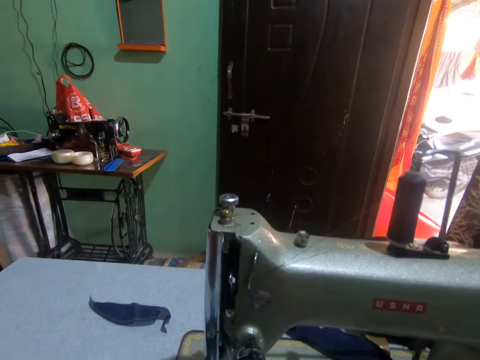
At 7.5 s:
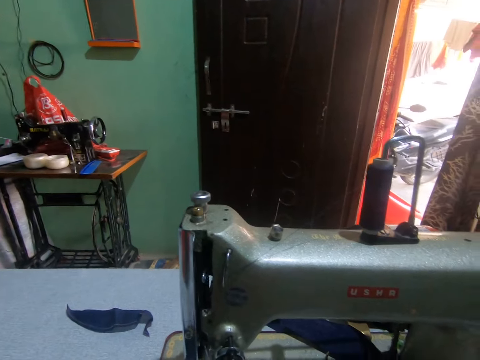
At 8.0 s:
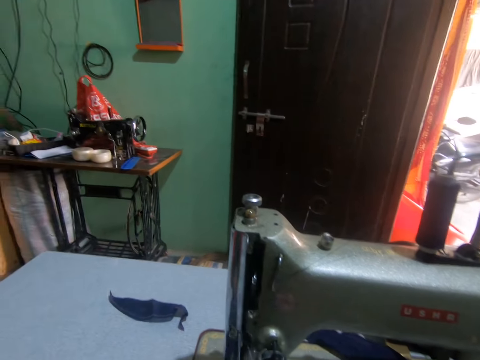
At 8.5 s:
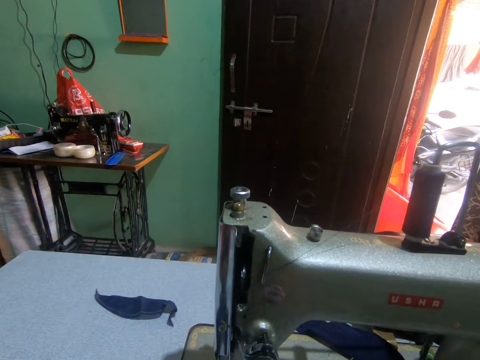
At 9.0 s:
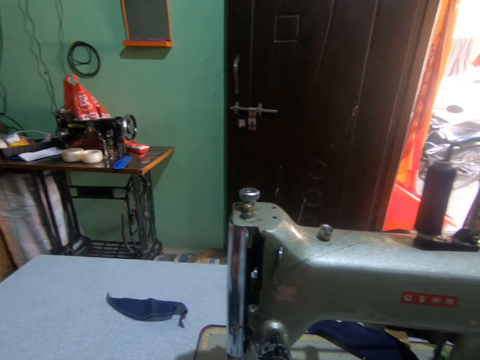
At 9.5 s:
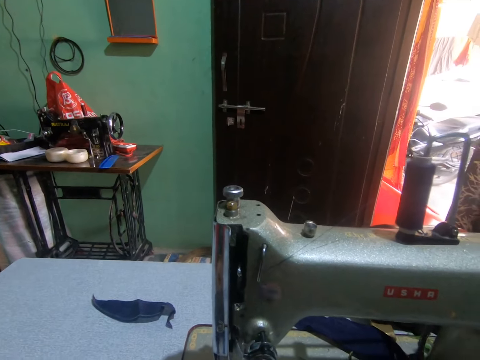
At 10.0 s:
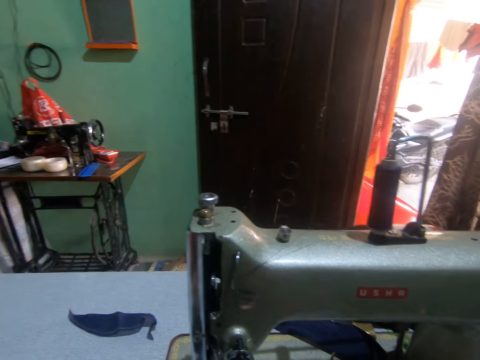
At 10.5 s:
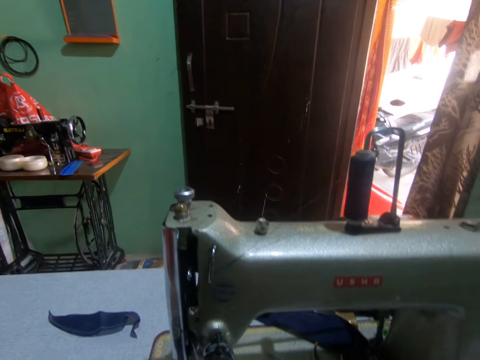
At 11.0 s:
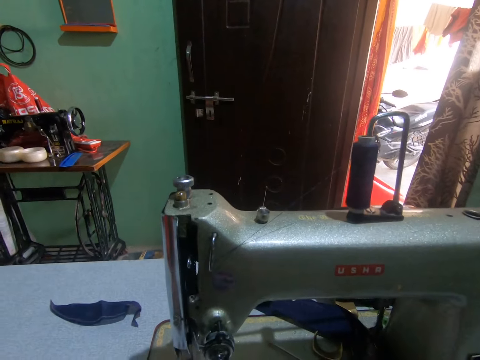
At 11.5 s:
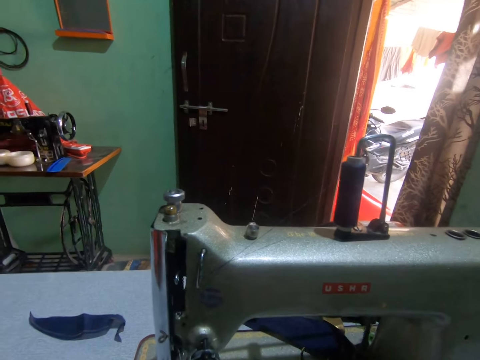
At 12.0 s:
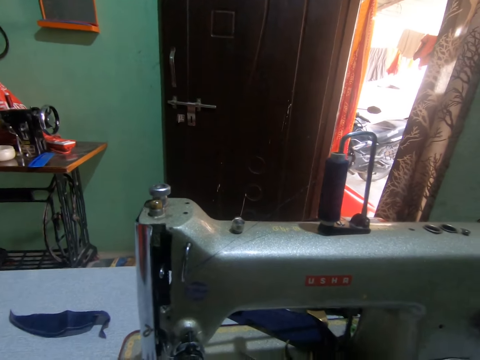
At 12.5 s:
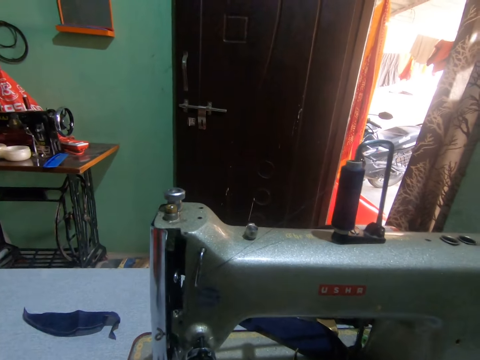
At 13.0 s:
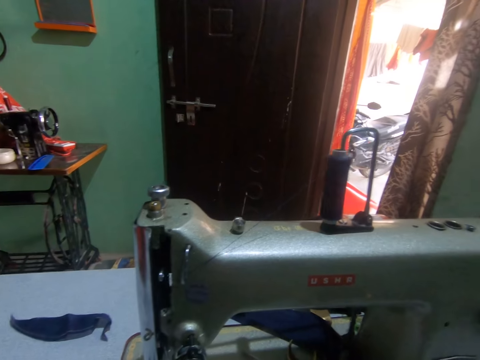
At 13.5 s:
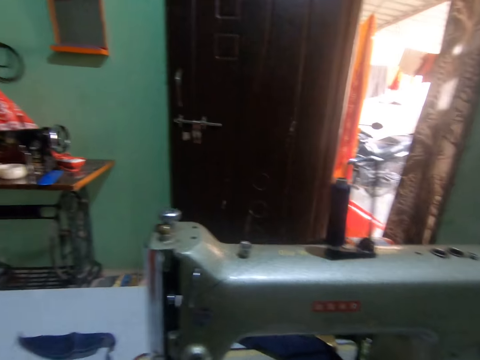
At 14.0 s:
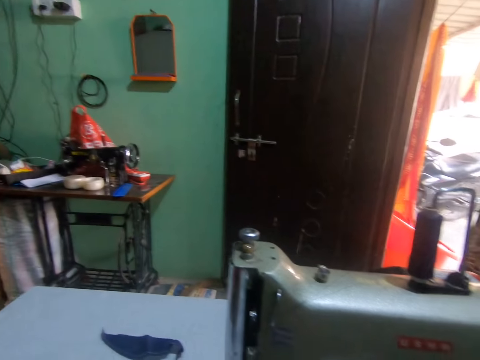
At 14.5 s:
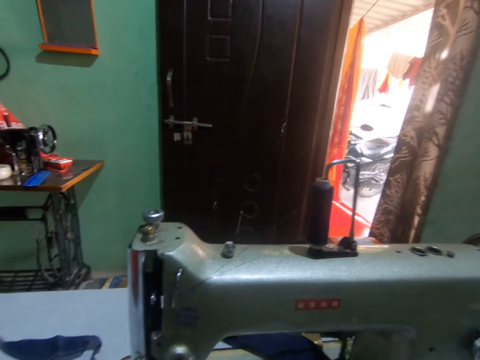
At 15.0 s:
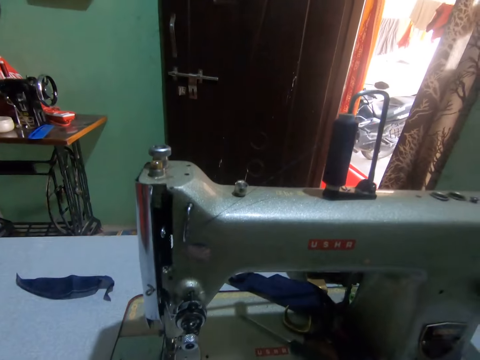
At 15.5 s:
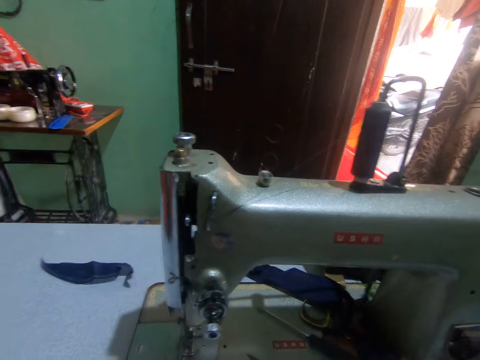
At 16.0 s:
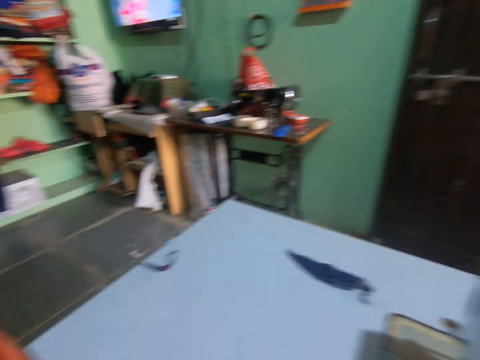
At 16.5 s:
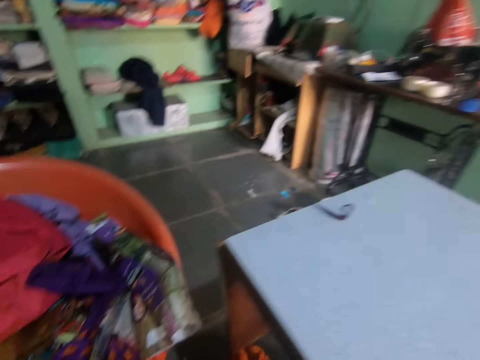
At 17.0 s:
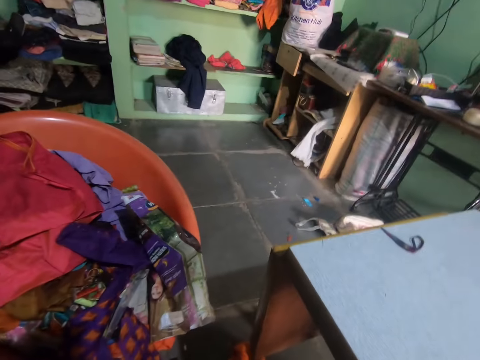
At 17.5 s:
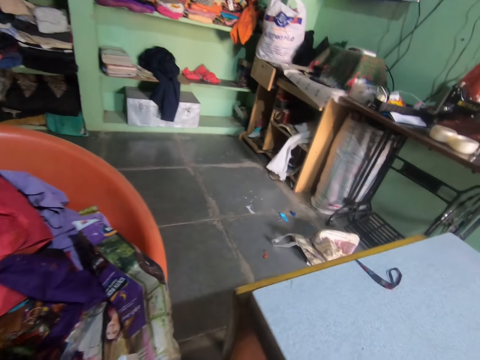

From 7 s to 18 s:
The camera wearer turns around.

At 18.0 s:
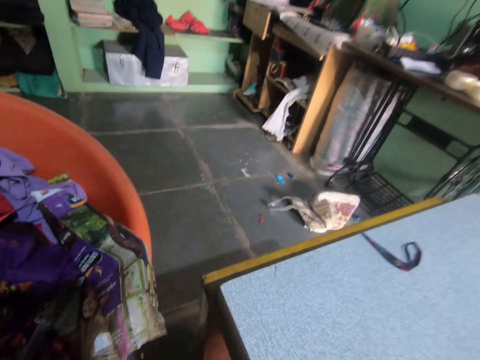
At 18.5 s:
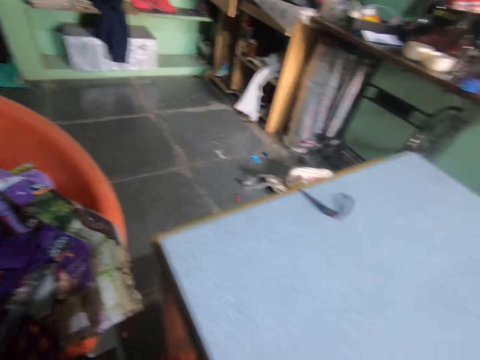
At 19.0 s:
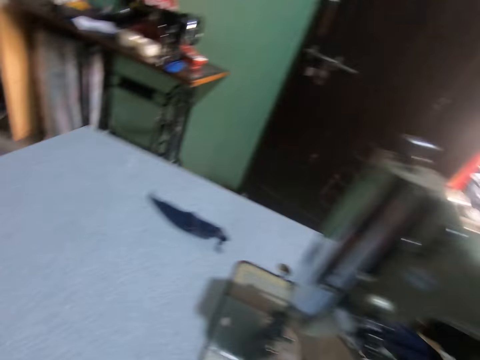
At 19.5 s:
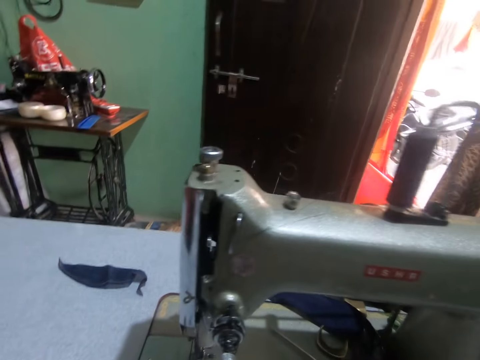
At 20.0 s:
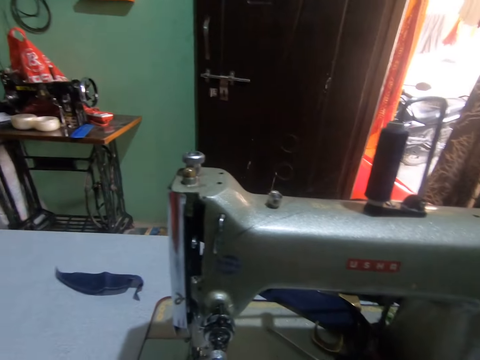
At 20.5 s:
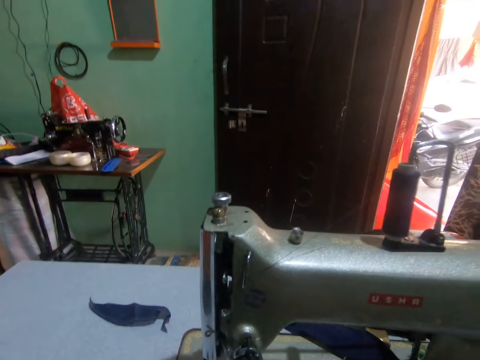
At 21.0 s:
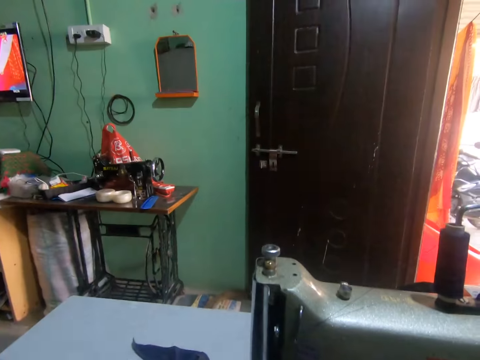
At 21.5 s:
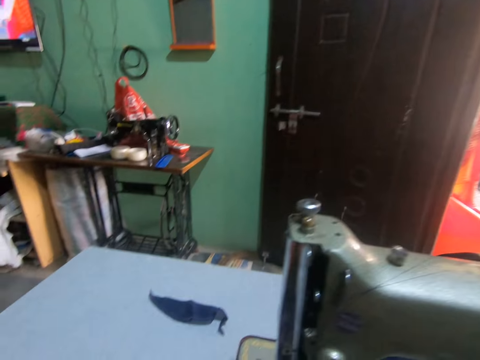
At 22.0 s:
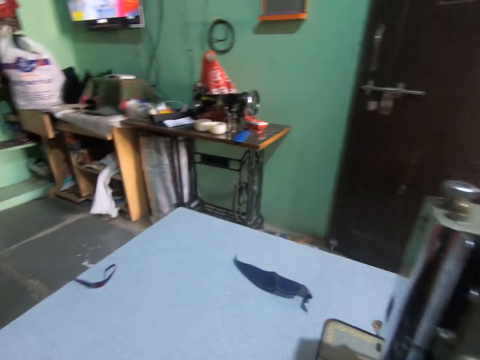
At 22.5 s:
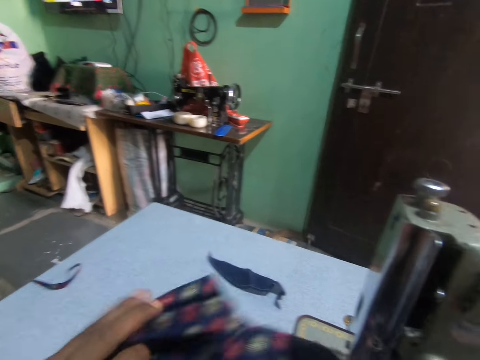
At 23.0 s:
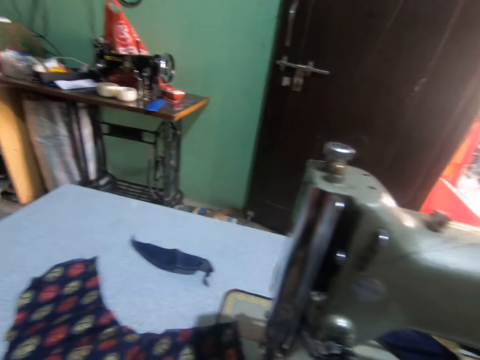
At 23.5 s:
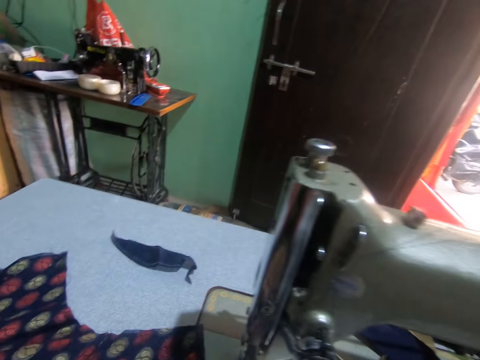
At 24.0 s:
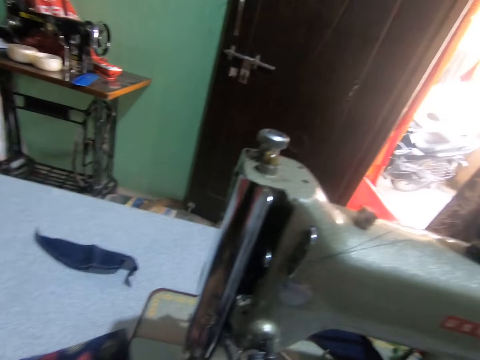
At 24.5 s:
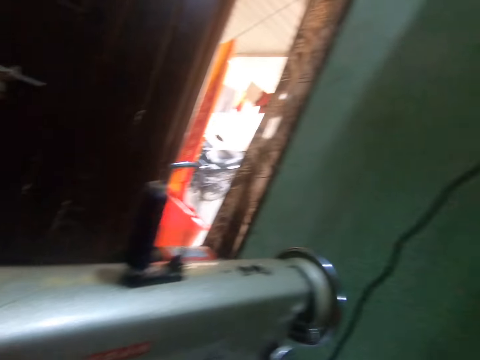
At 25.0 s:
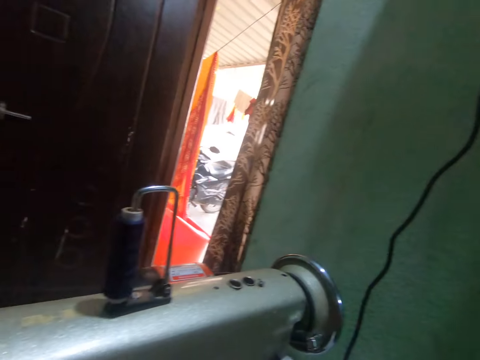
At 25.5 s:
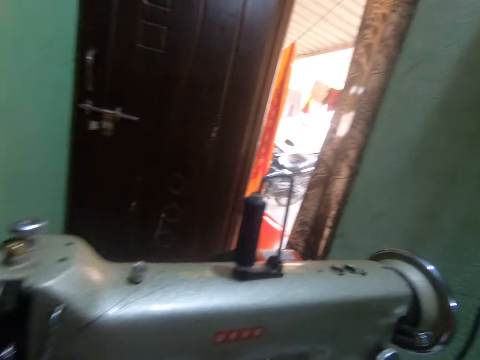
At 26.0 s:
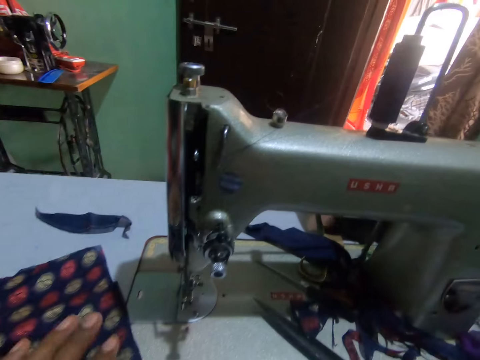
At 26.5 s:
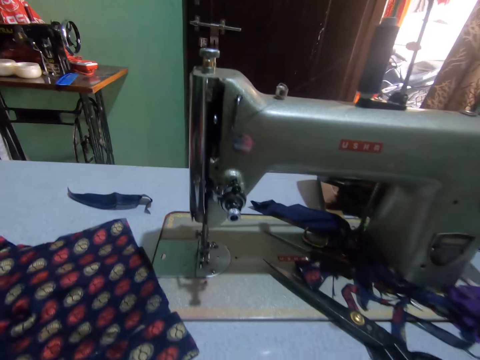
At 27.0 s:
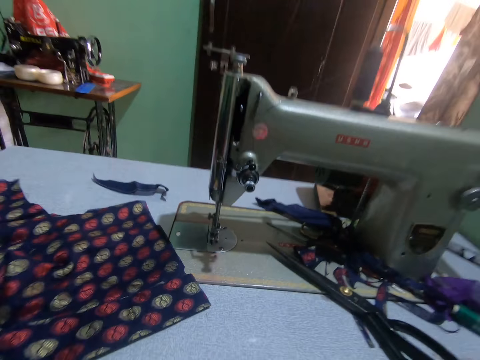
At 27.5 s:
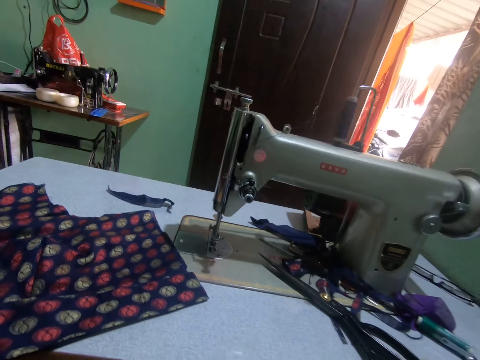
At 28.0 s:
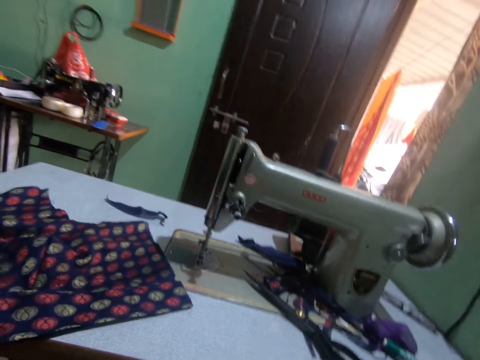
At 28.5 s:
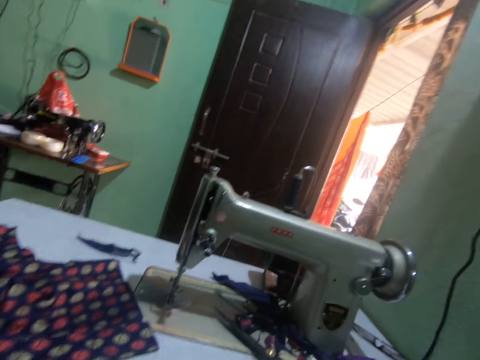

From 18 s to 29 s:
The camera wearer drops the cloth on the sewing machine table. They turn around.

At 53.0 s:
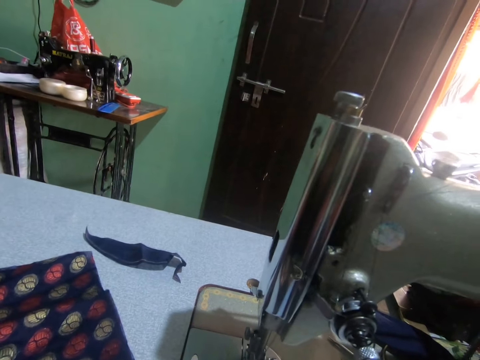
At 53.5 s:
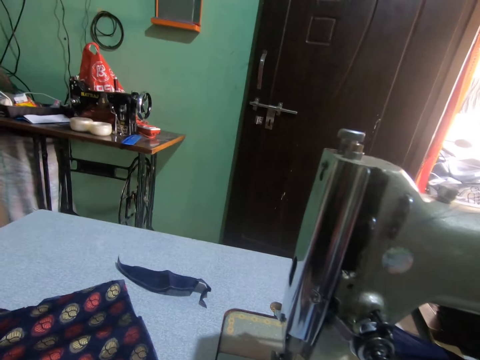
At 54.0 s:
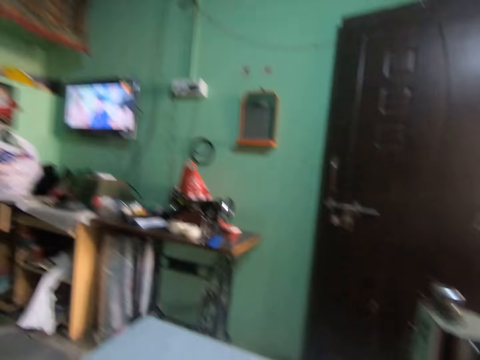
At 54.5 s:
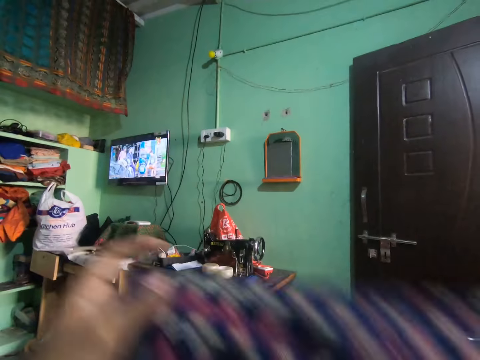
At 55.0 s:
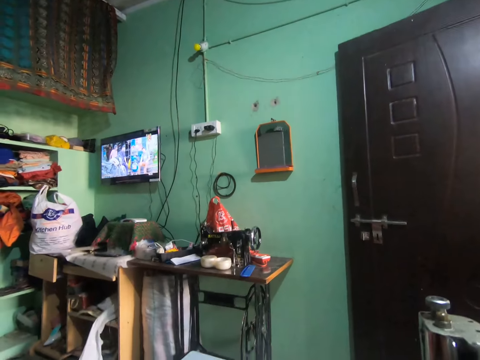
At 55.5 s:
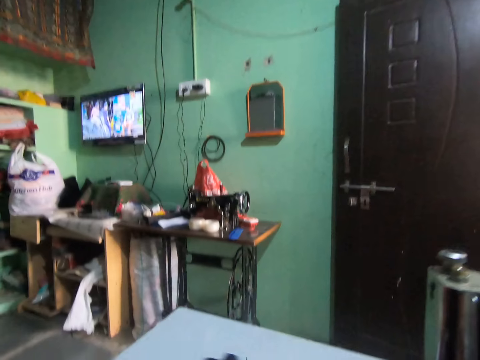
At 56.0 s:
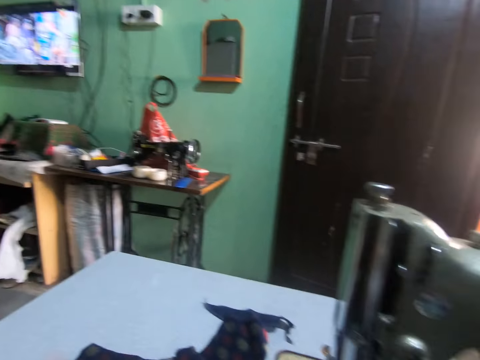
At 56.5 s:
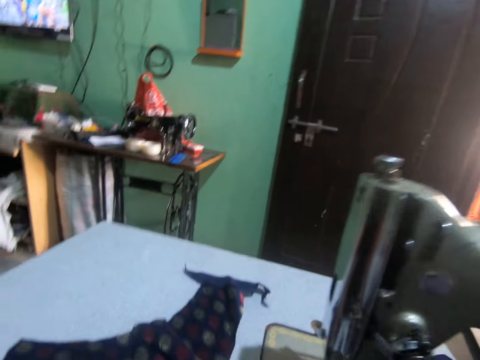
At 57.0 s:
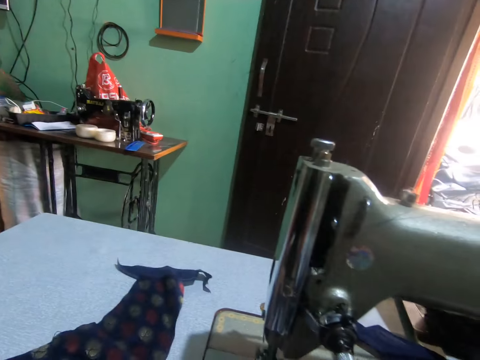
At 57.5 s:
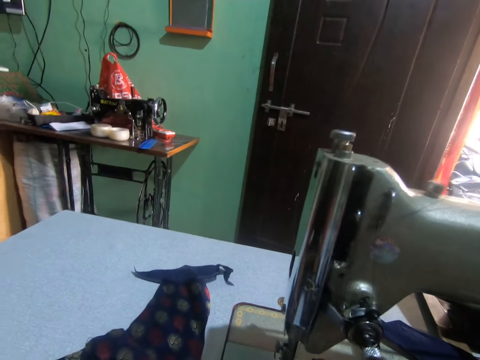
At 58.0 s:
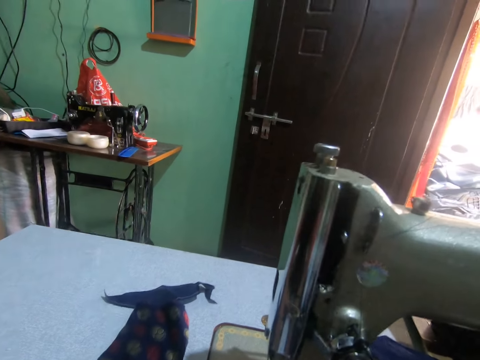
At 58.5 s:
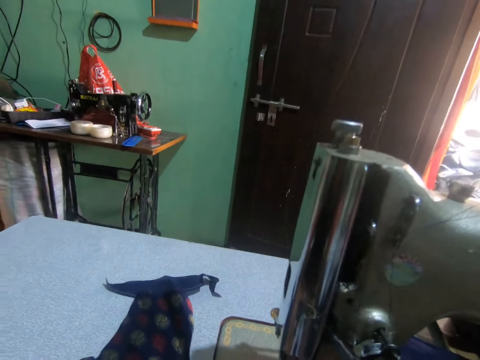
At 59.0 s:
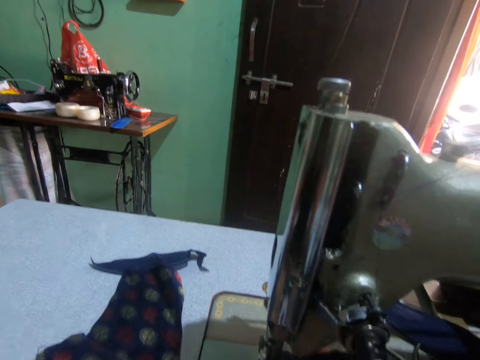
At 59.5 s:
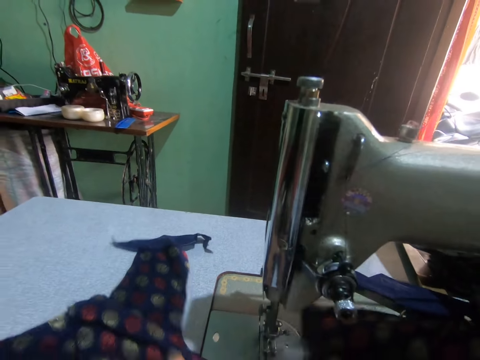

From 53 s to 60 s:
The camera wearer looks at the television. They move the cloth on the sewing machine table. They hold up a fabric. They put the fabric on the sewing machine.
